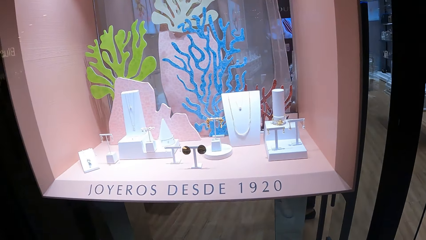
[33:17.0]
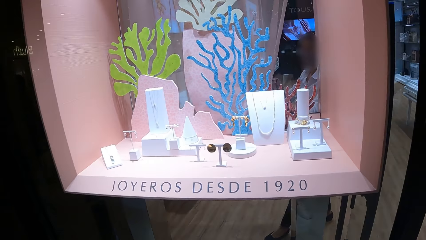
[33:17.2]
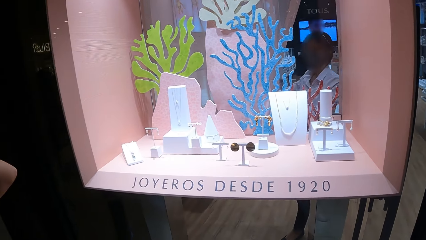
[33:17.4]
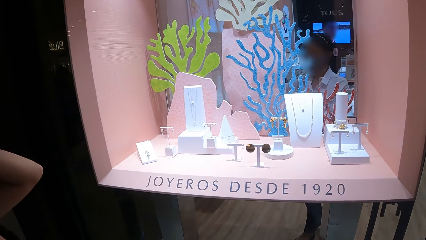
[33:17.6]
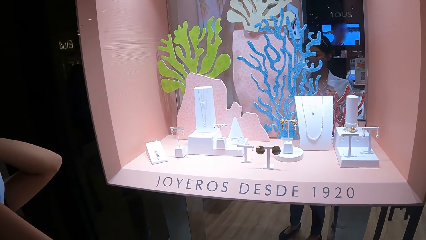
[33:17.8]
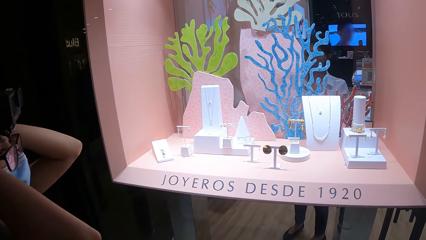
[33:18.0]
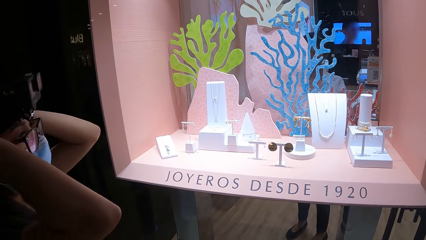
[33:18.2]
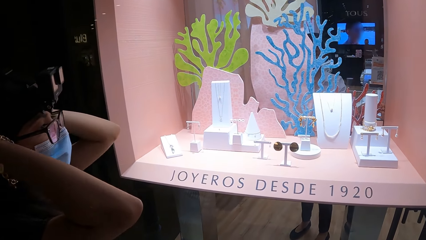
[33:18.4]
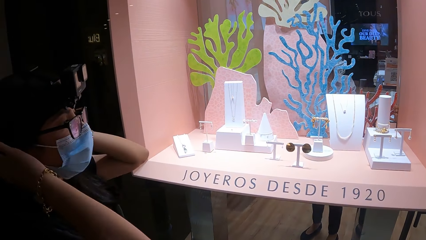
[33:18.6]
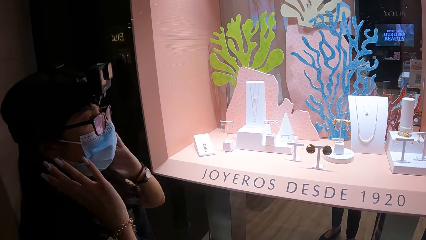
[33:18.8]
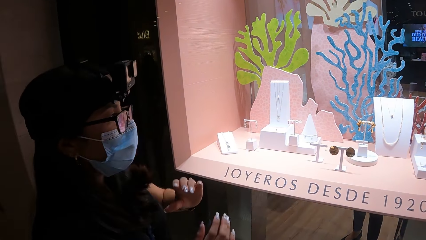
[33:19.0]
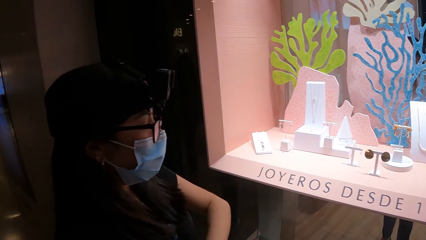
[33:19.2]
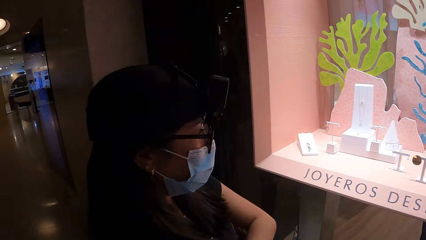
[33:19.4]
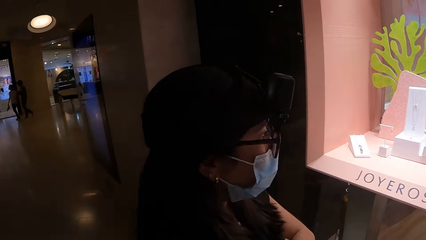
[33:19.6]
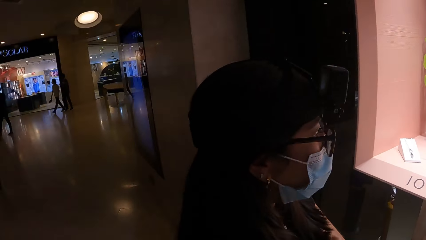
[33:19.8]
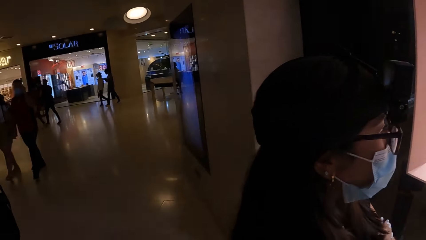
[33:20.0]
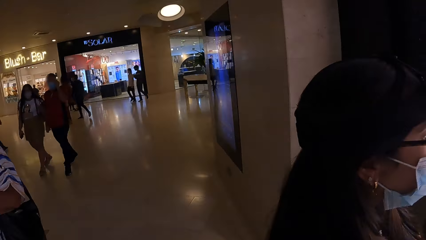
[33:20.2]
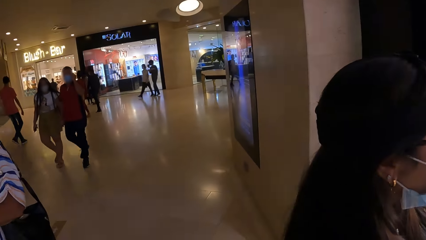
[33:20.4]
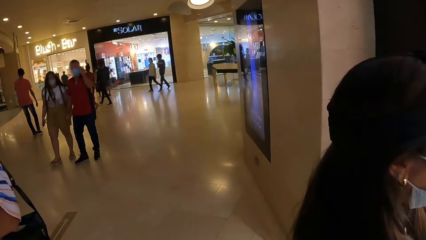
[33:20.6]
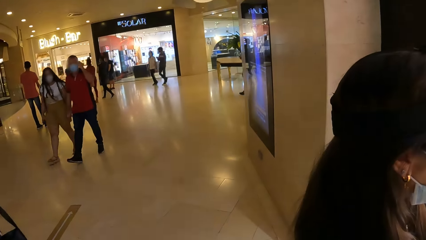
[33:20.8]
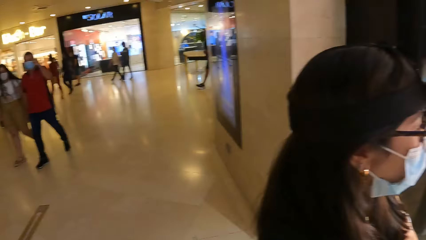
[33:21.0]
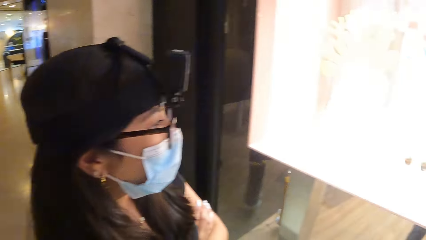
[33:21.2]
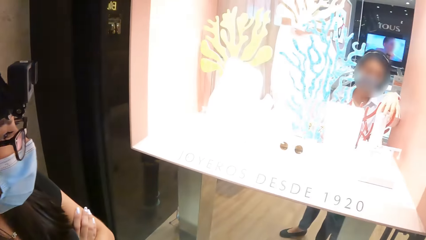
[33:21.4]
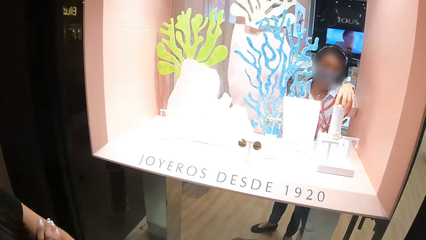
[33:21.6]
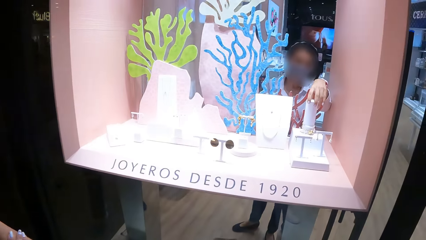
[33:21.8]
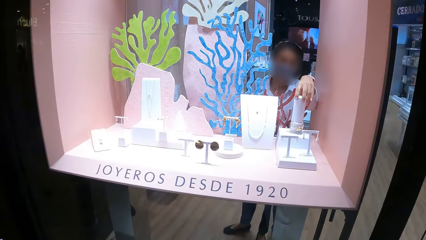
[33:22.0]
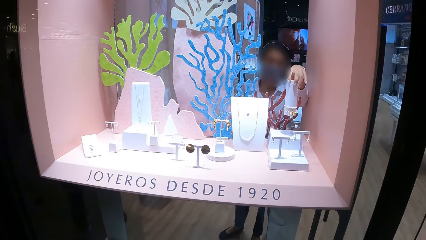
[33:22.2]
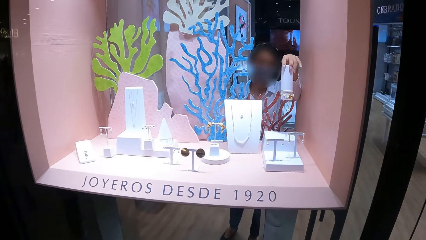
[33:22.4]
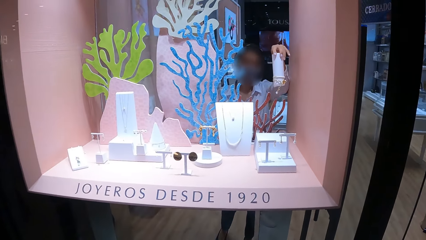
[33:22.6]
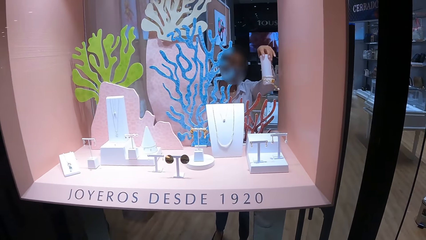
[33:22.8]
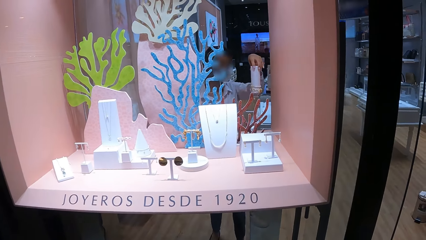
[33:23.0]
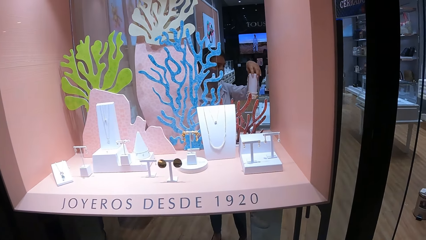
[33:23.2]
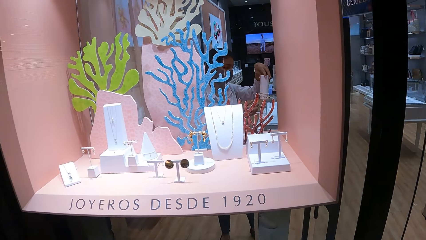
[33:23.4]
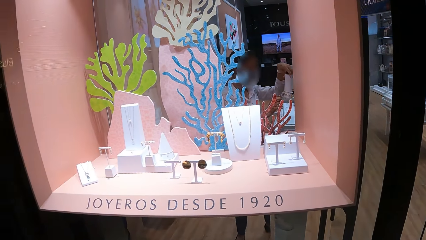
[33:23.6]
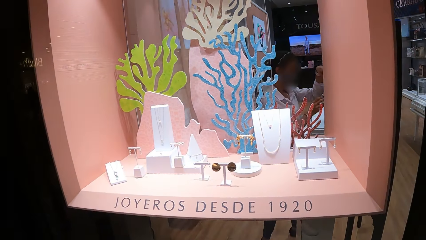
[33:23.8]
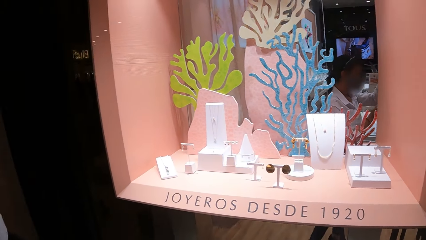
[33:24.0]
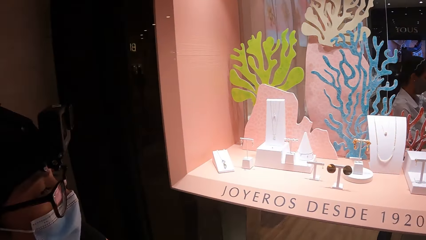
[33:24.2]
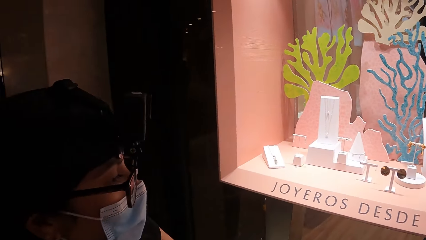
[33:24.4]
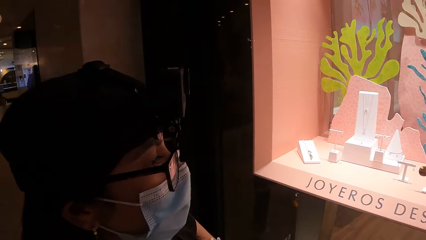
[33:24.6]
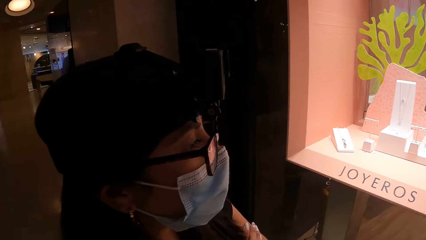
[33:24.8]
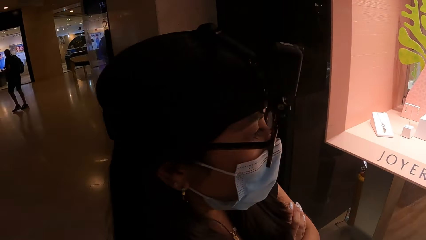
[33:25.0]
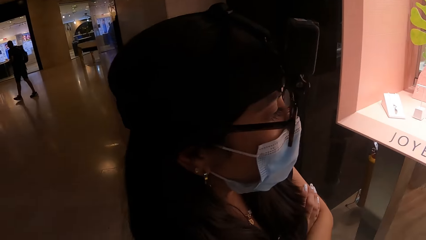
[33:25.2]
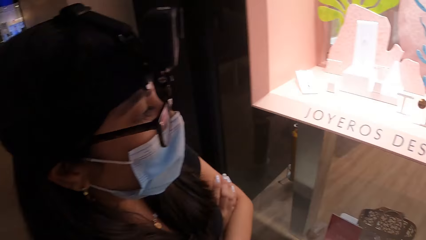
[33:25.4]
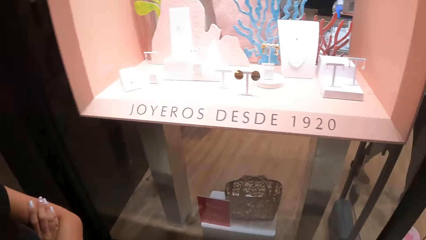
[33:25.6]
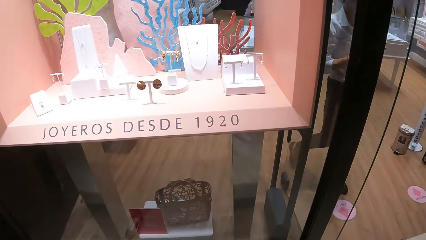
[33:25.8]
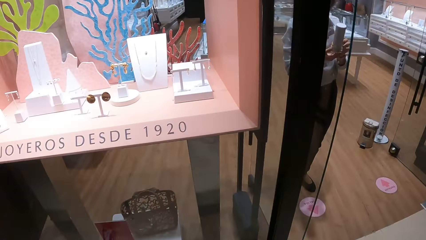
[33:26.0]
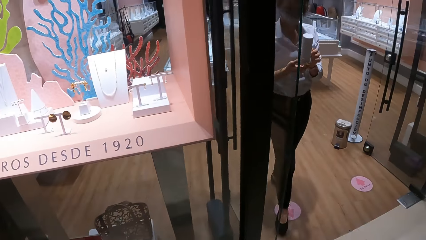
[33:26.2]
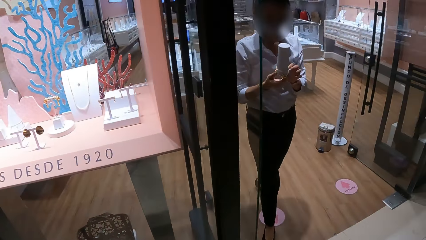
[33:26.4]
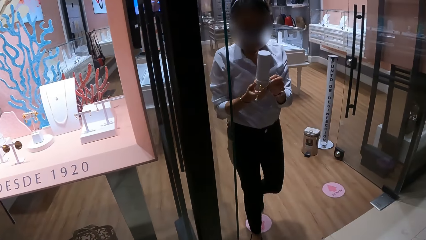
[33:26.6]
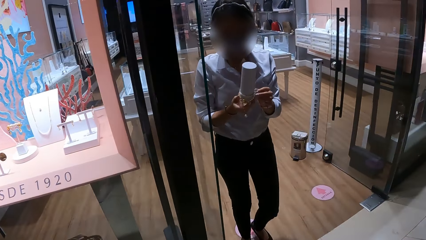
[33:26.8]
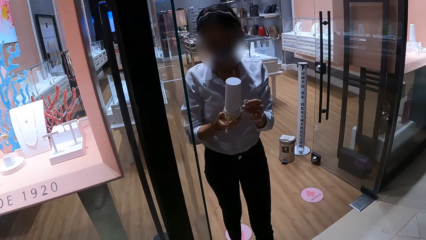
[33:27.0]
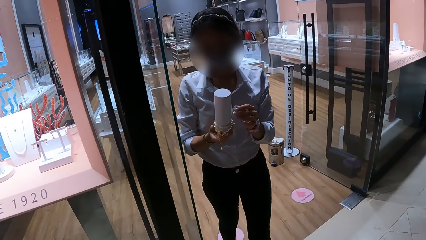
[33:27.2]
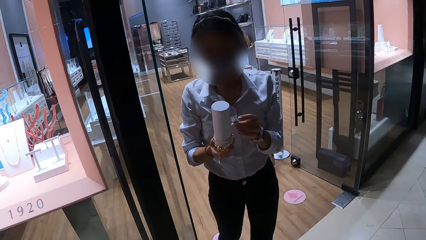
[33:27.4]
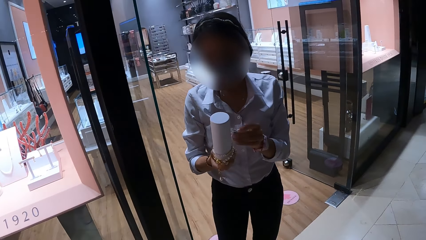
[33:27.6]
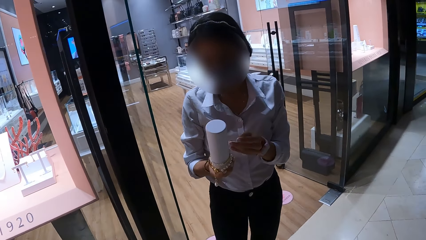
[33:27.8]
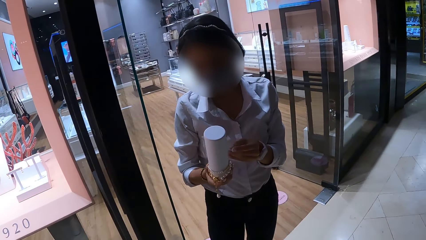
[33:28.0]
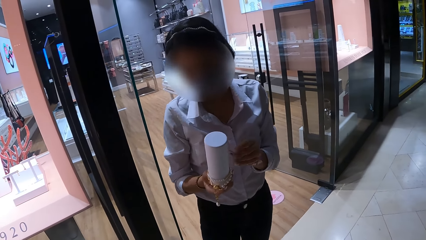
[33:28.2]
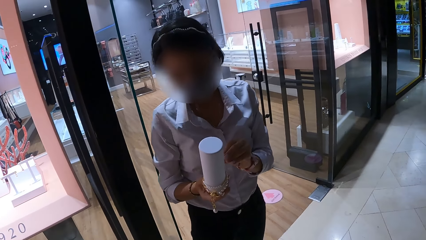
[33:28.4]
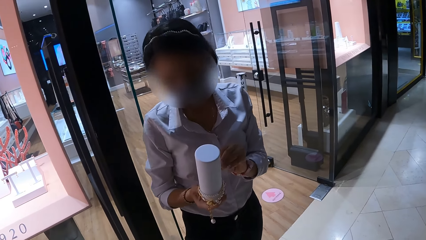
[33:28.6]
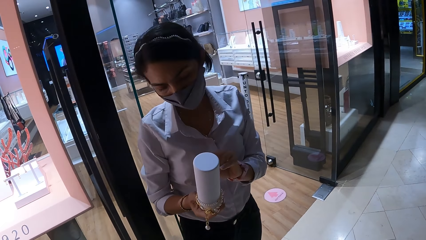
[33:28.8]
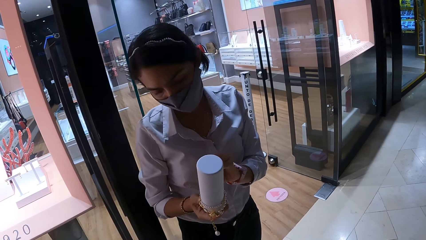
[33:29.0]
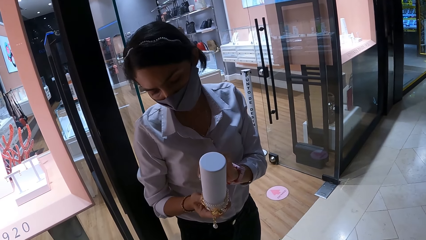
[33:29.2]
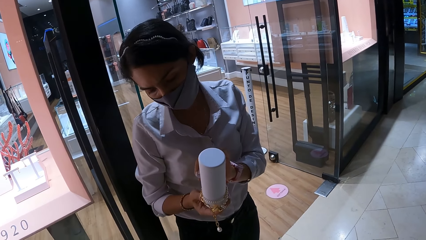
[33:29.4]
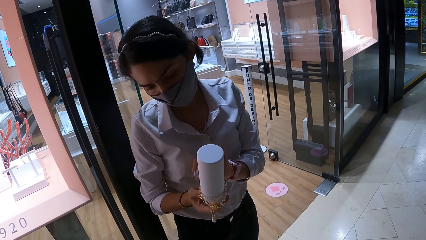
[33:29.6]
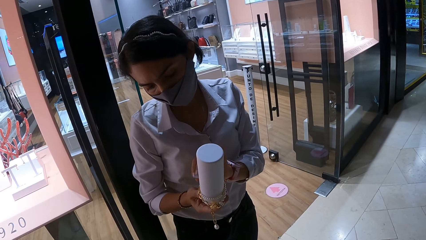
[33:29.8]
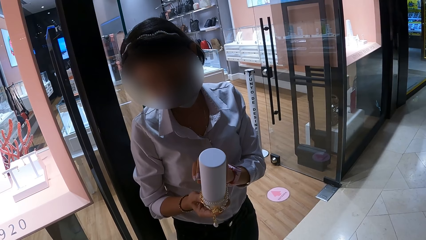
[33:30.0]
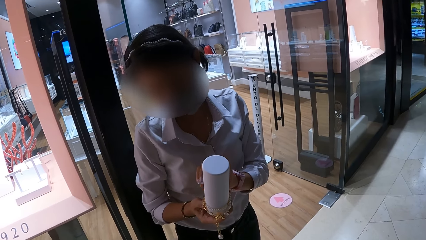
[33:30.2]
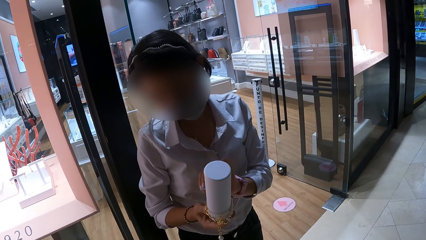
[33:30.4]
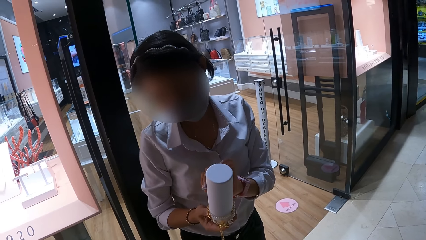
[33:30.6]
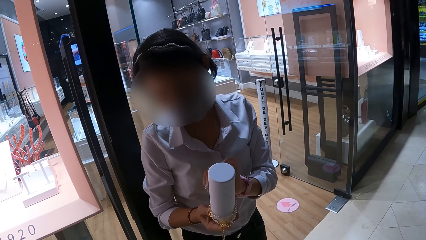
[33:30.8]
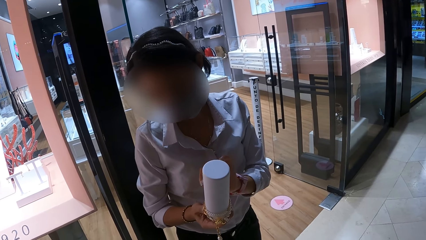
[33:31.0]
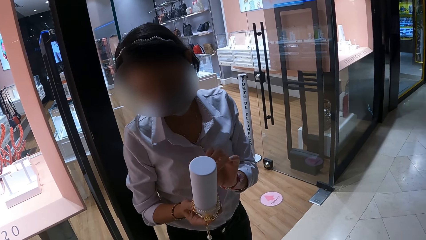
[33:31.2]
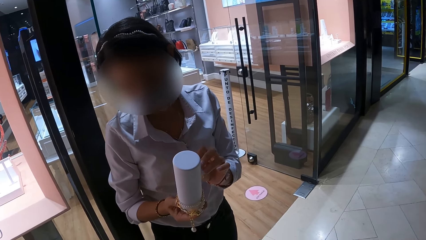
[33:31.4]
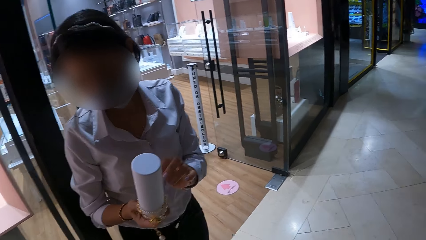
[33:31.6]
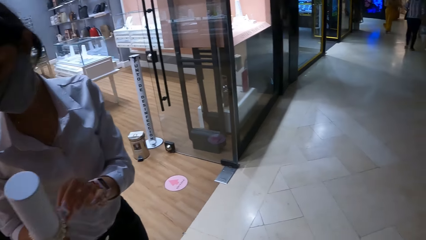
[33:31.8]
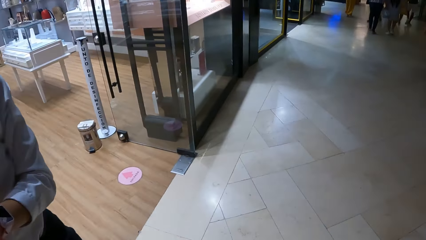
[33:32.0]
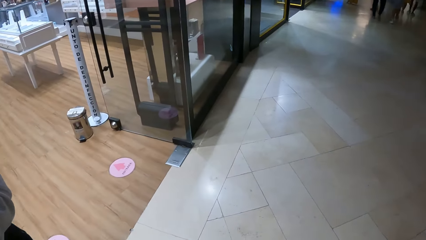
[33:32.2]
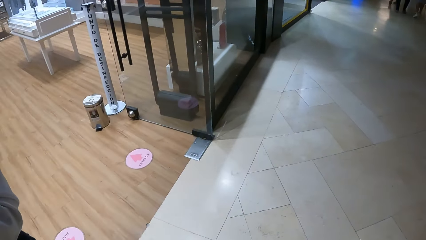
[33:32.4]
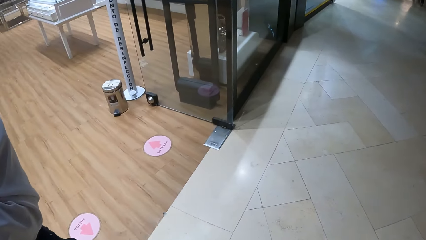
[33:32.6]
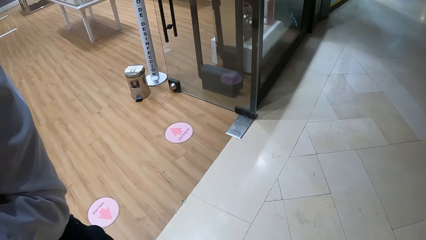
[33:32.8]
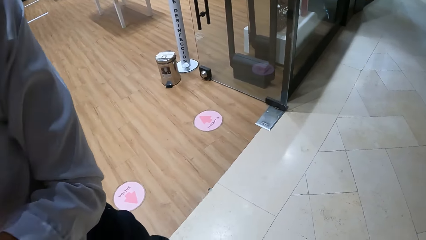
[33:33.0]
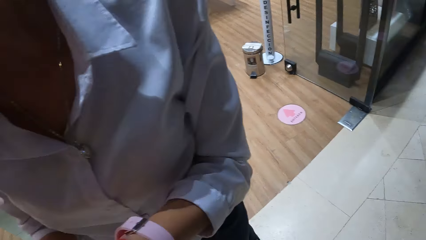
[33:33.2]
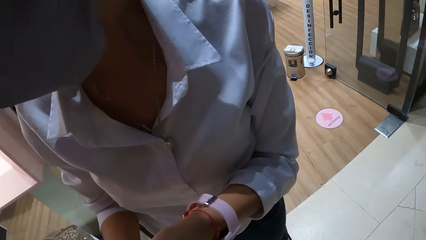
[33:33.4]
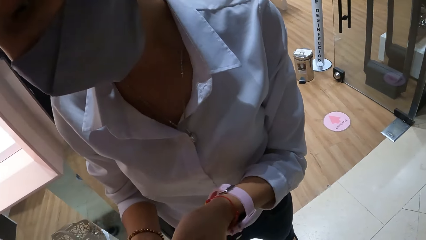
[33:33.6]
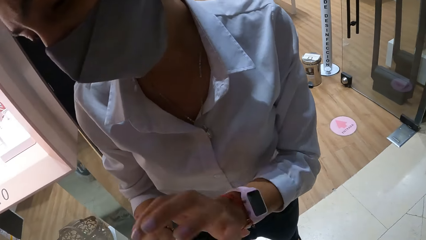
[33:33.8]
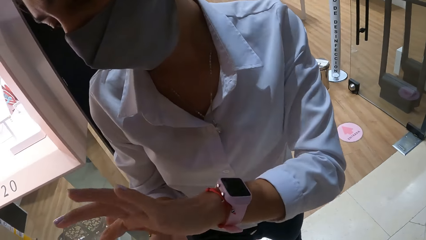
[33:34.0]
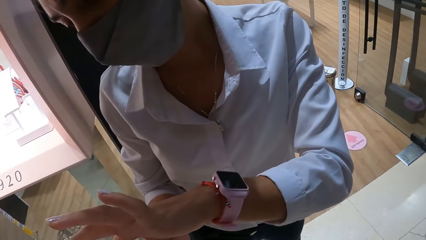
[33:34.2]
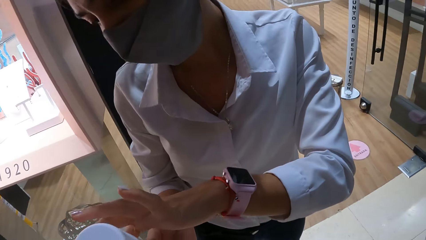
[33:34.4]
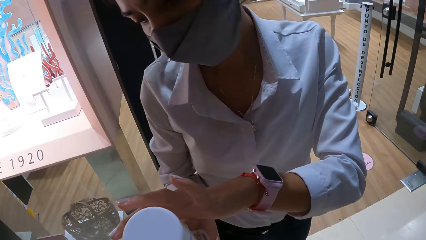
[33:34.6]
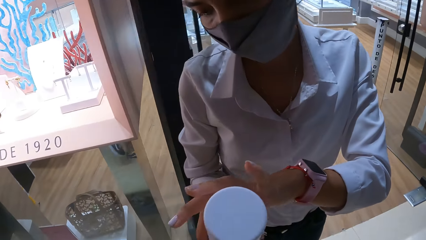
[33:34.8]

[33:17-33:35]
A man picks up the chains. The camera wearer walks around the room. The man adjusts the chain on the mannequin. The camera wearer interacts with a lady.
